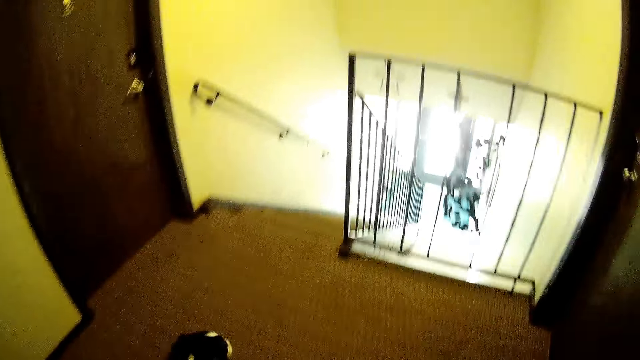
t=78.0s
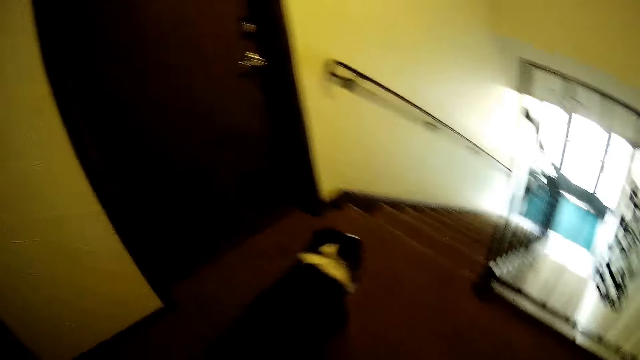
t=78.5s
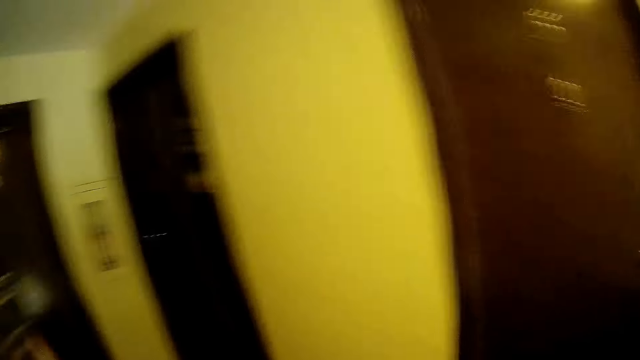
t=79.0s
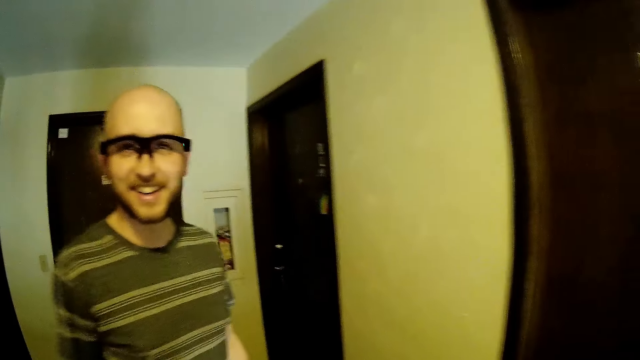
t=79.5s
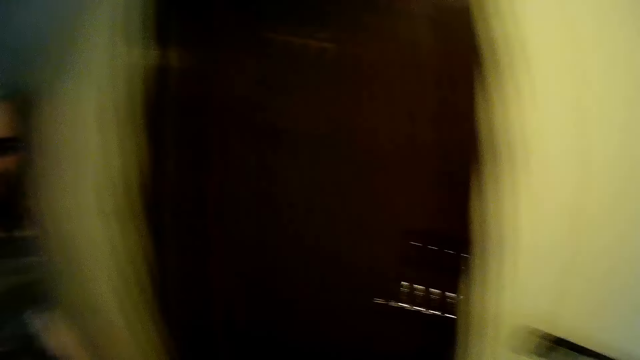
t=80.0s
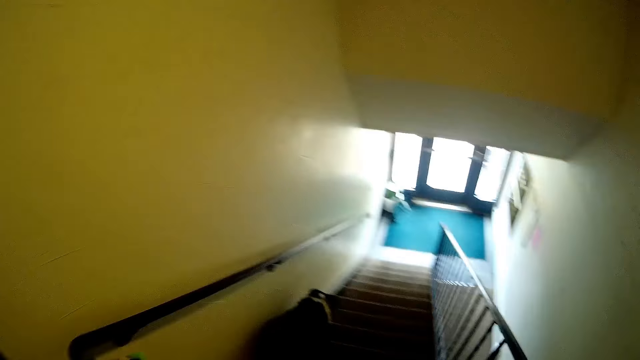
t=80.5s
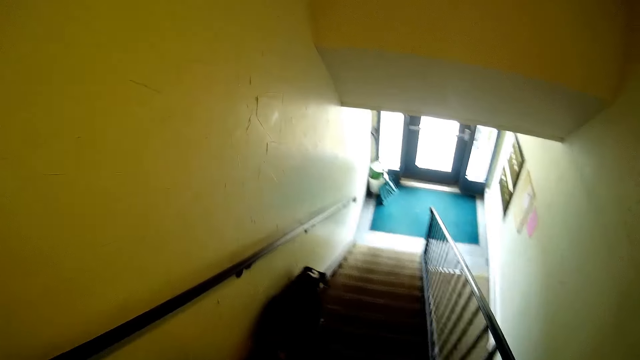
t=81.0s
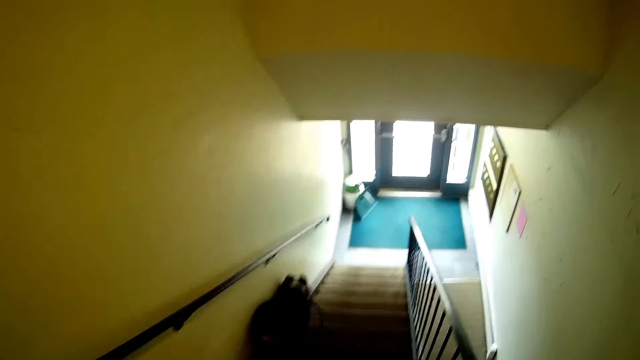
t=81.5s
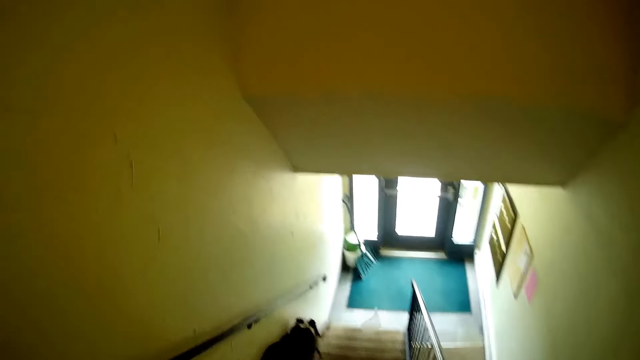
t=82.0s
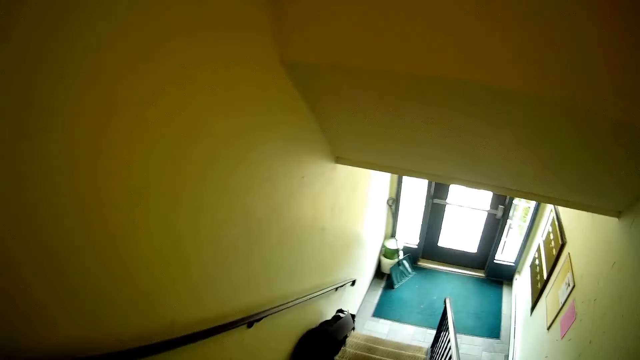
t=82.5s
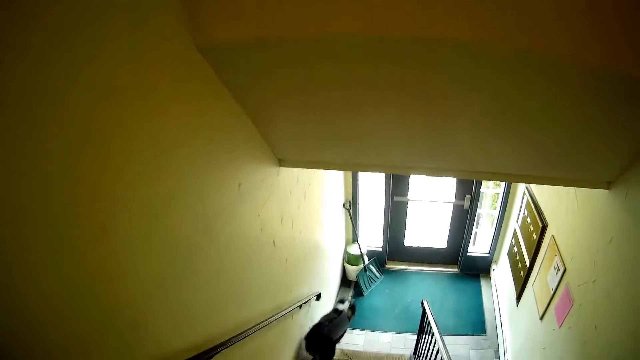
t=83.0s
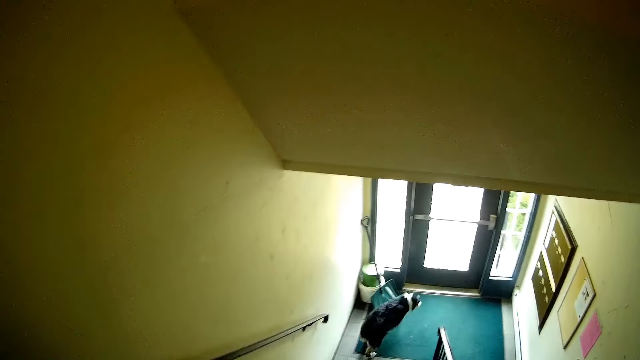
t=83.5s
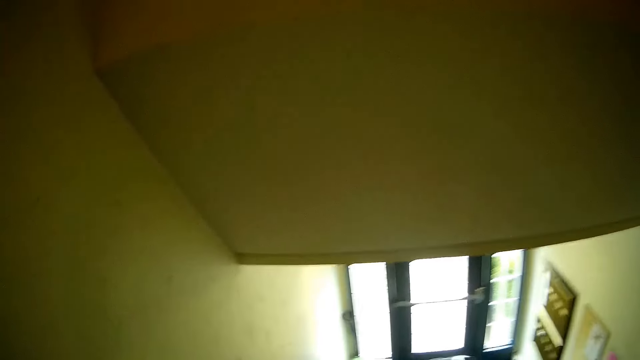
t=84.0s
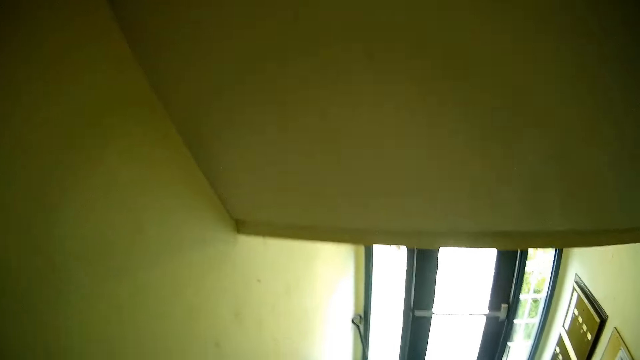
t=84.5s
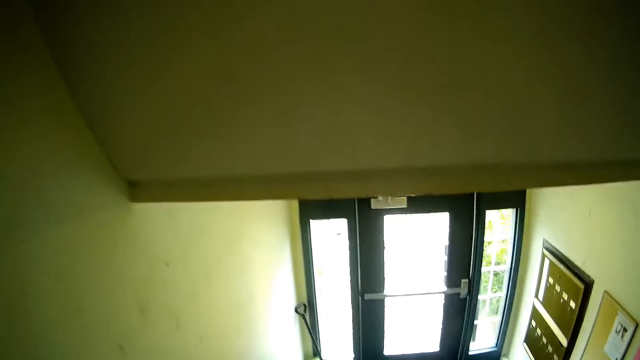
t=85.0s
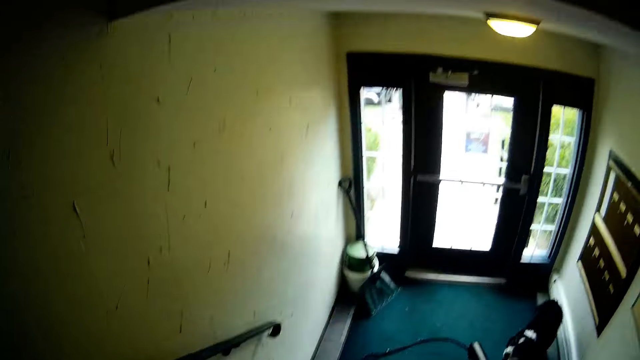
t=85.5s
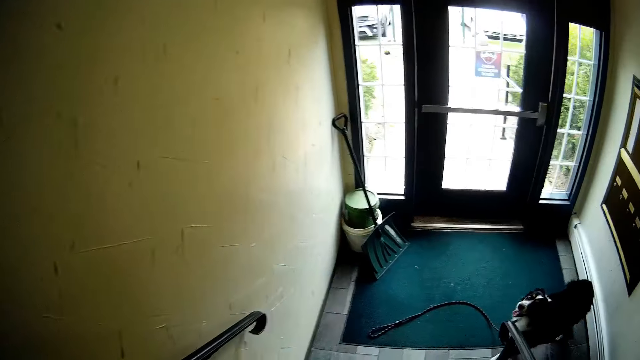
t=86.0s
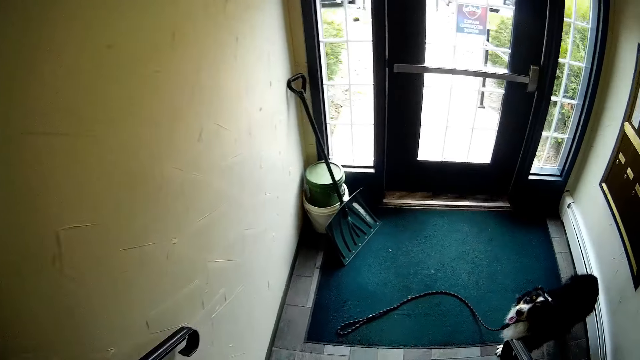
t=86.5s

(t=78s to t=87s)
The dog runs down the stairs. The camera wearer walks down the stairs with the man.

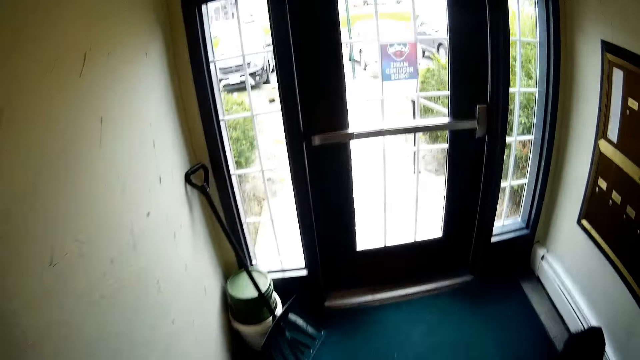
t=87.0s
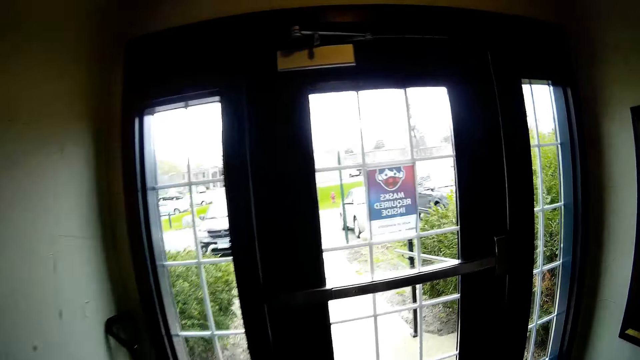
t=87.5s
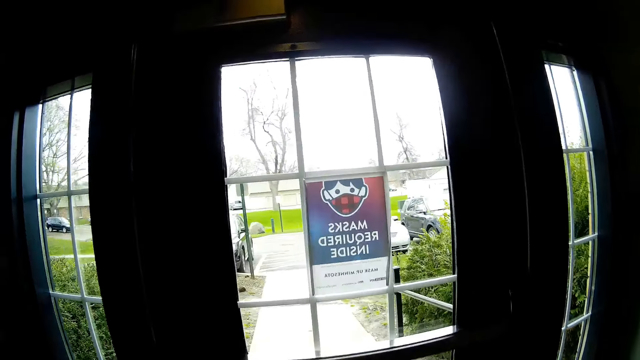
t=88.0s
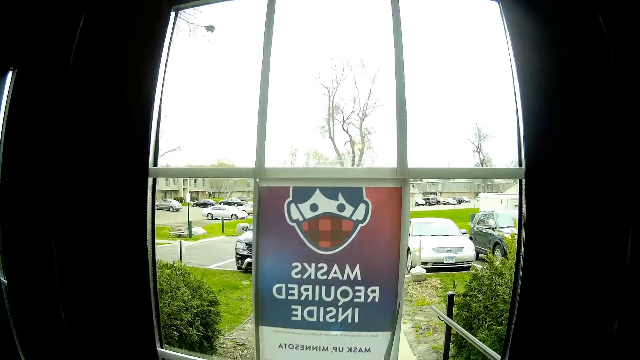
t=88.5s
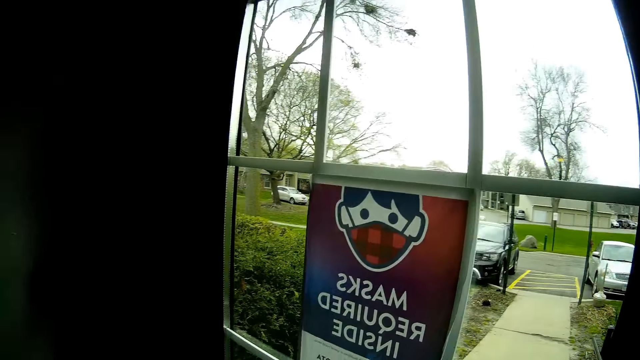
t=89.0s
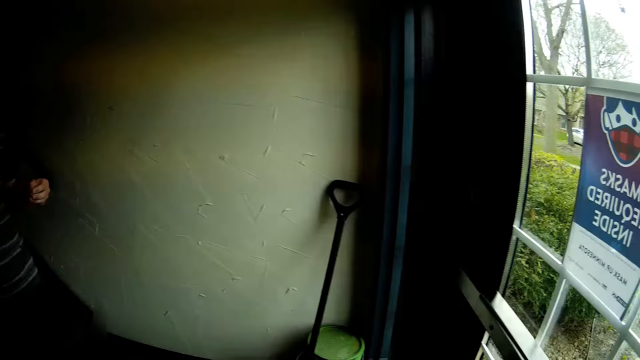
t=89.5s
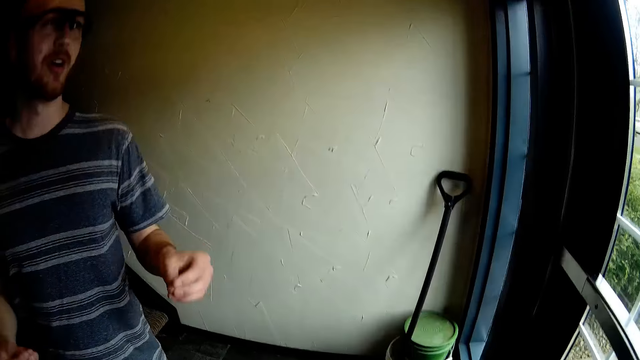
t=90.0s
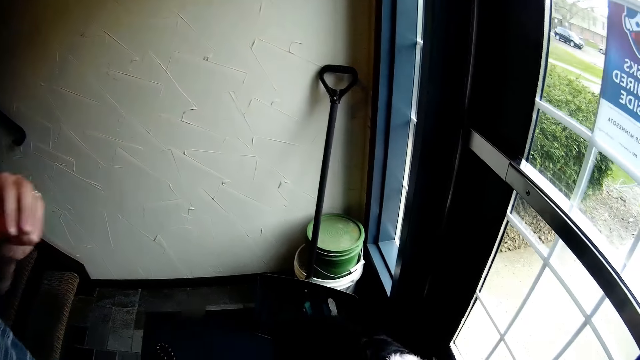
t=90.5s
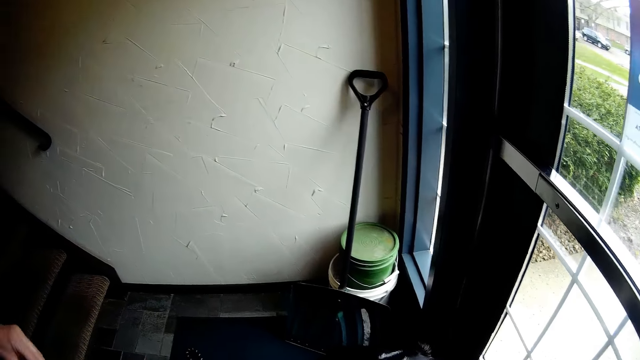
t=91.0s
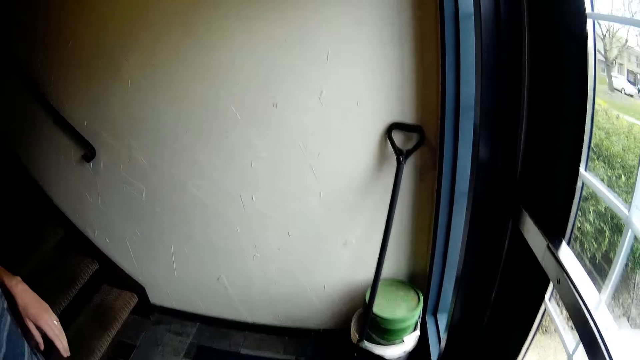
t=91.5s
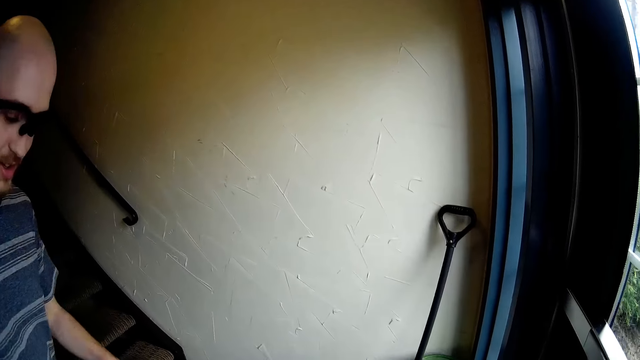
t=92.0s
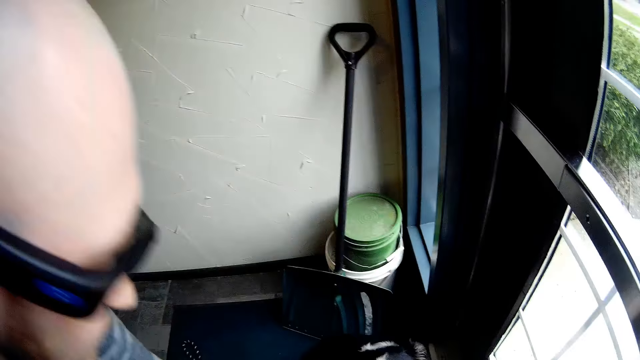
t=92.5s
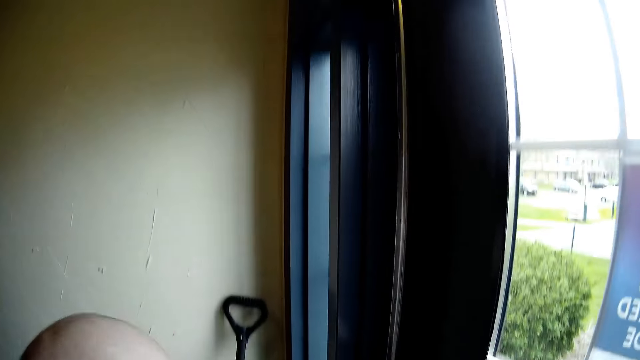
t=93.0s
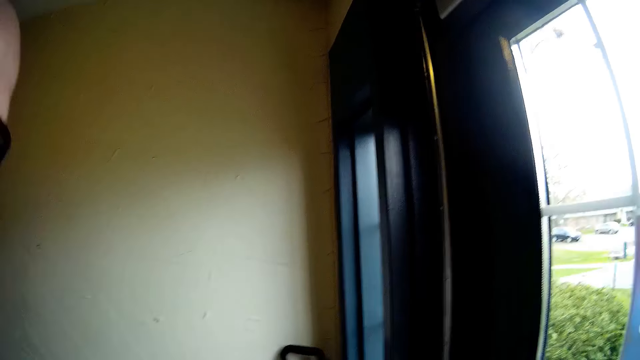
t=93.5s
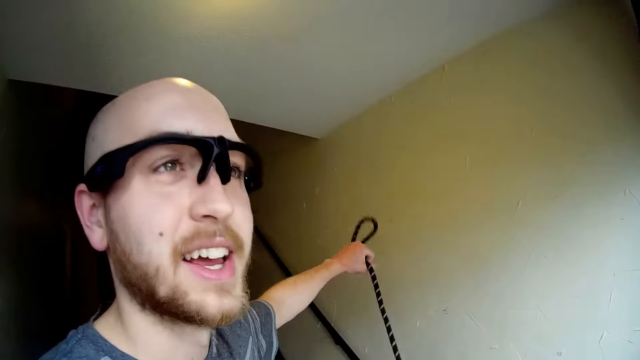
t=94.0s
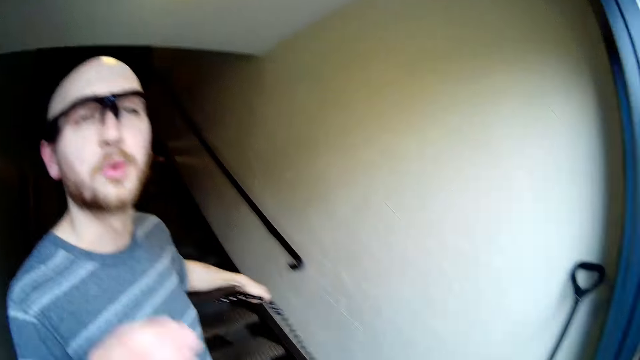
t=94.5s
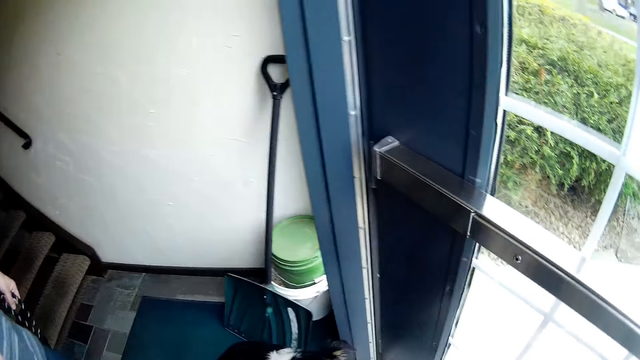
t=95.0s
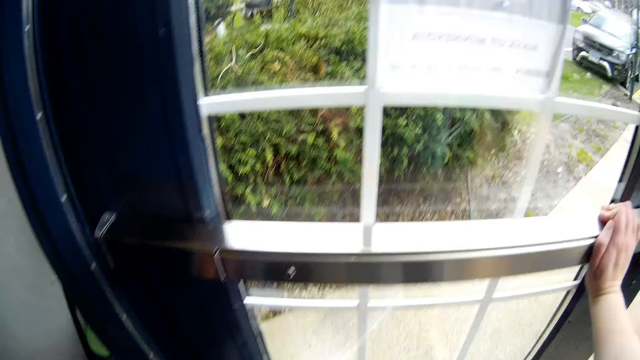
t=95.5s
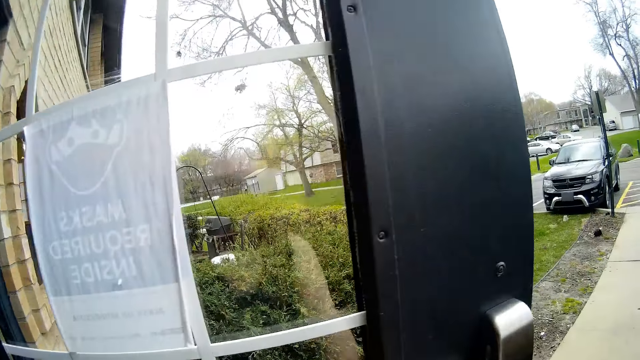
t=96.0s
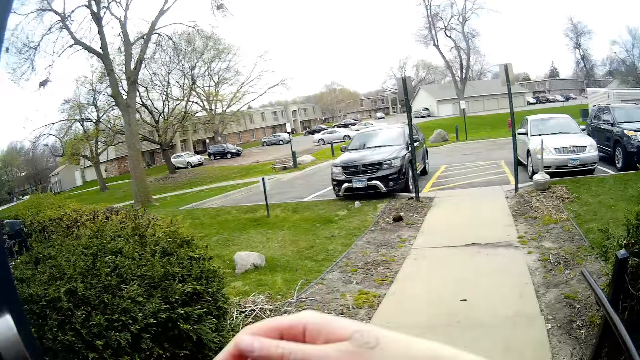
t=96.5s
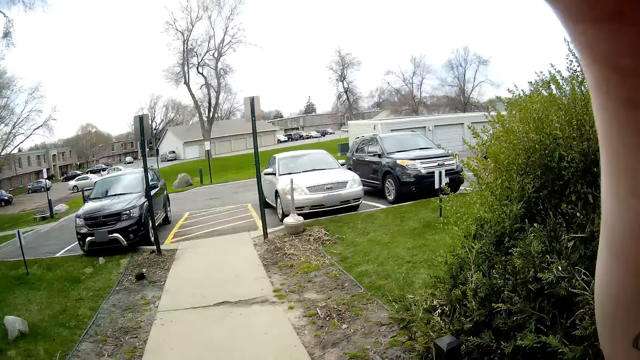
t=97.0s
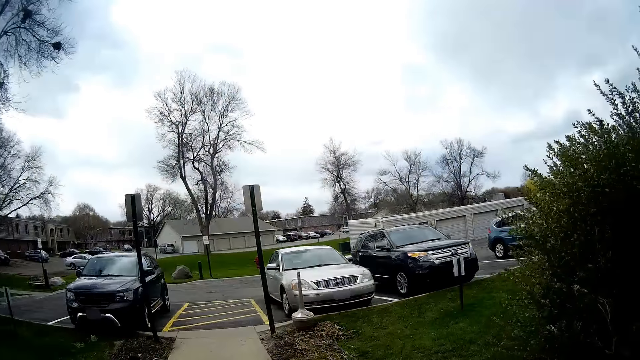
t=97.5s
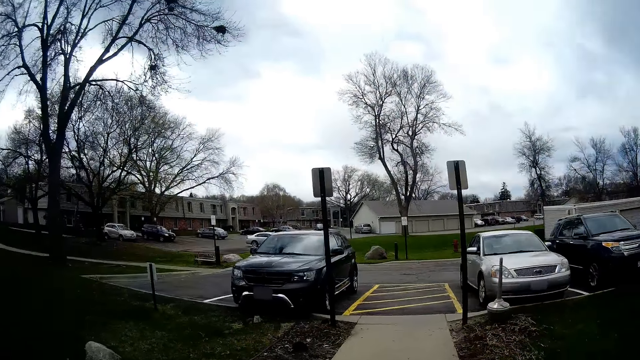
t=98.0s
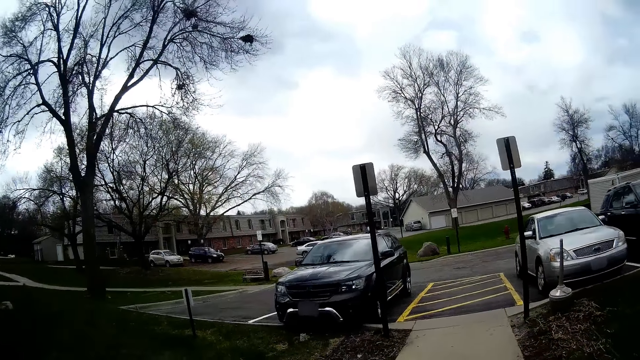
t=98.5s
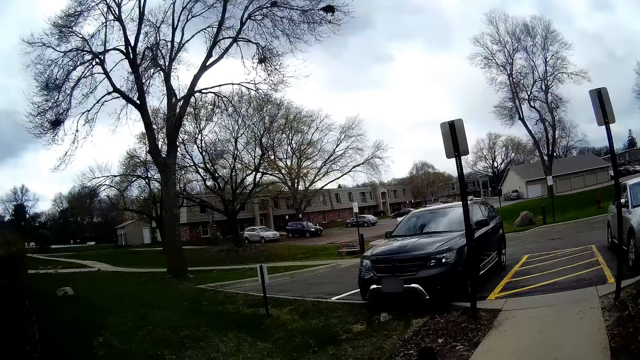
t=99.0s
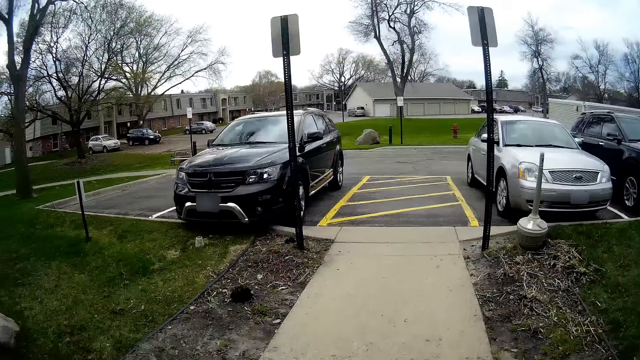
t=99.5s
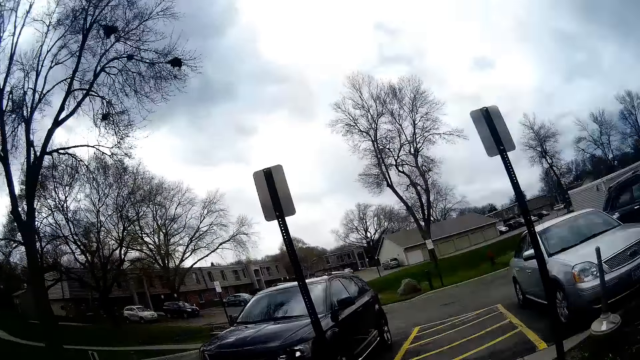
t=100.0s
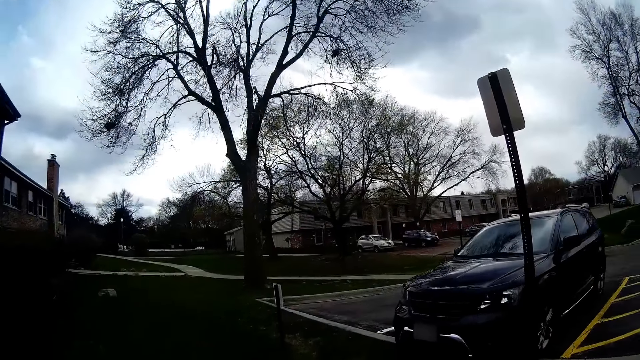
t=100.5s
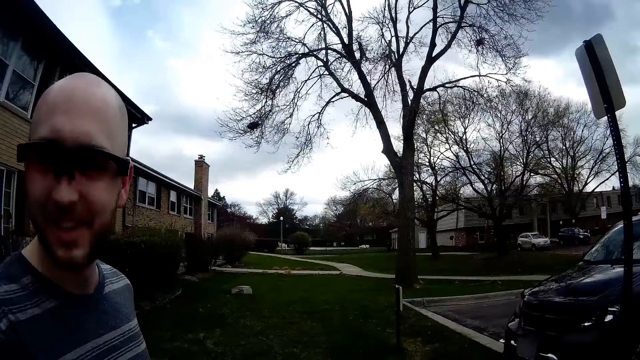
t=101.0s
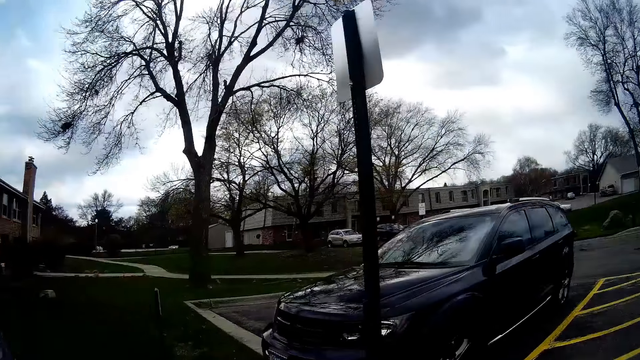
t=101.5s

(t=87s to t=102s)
The camera wearer is opening another door. The man picks up the leash on the dog with his left hand. The camera wearer opens a door with her right hand. She walks towards a parking lot with the man and the dog on a pathway.
